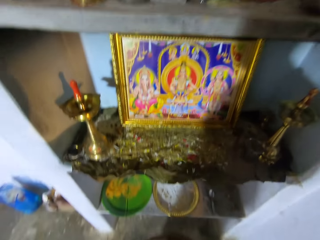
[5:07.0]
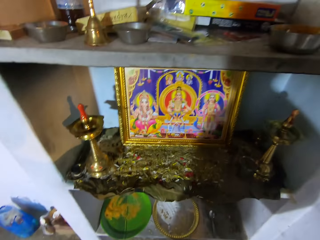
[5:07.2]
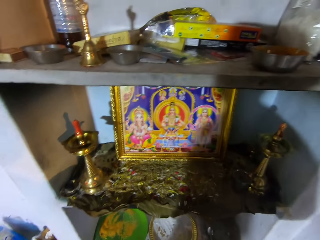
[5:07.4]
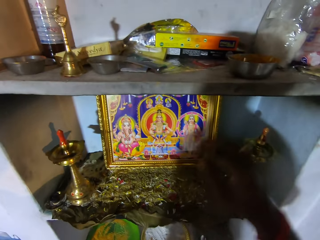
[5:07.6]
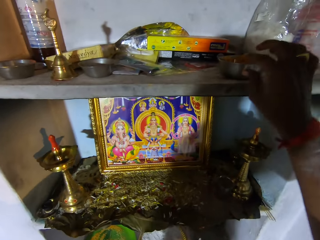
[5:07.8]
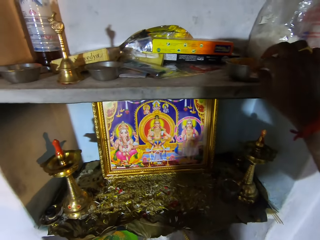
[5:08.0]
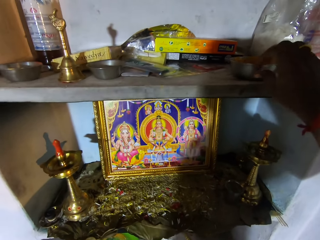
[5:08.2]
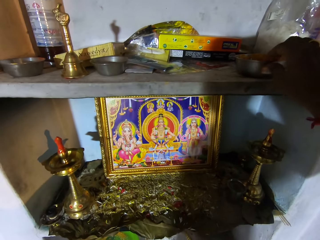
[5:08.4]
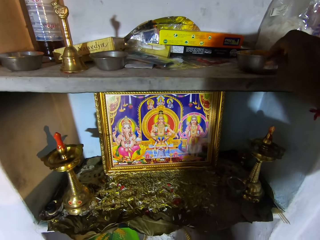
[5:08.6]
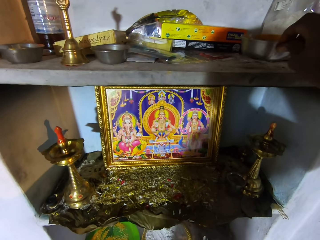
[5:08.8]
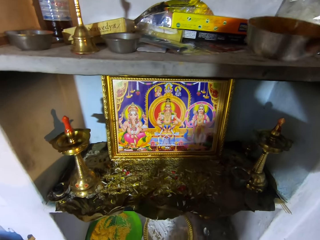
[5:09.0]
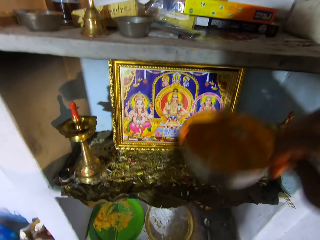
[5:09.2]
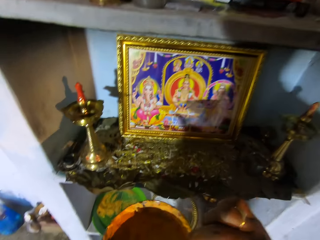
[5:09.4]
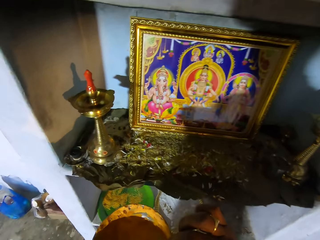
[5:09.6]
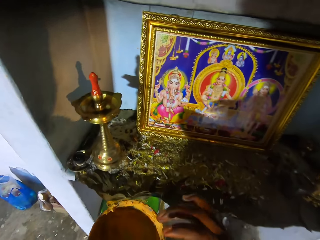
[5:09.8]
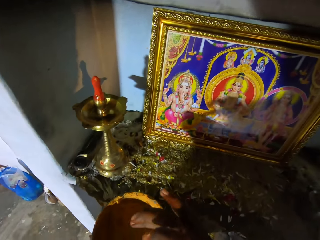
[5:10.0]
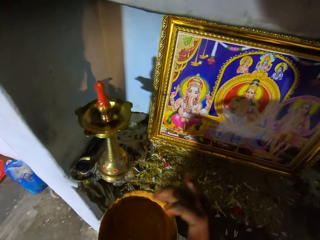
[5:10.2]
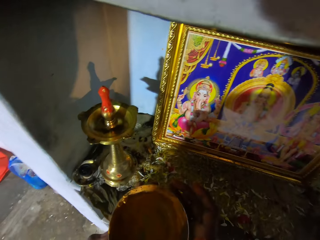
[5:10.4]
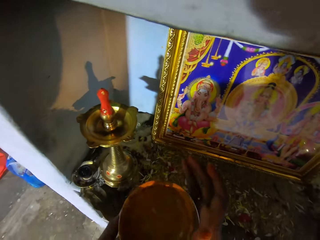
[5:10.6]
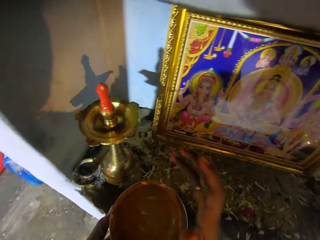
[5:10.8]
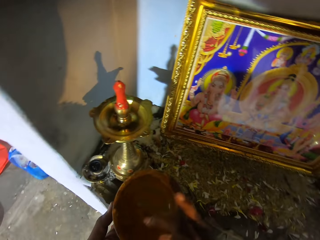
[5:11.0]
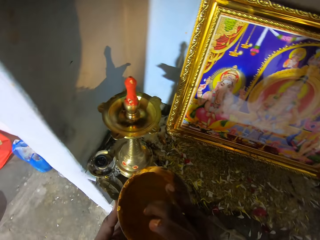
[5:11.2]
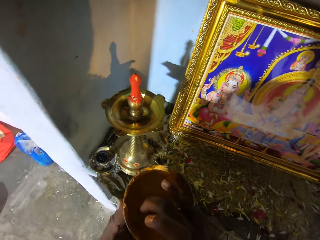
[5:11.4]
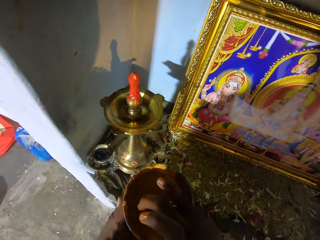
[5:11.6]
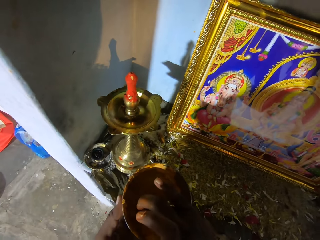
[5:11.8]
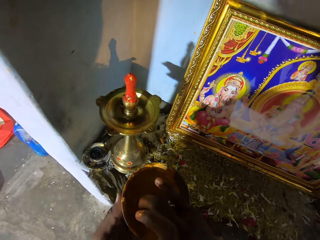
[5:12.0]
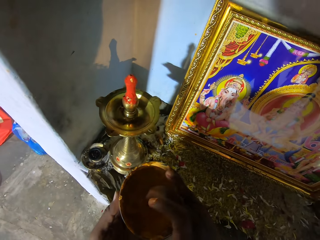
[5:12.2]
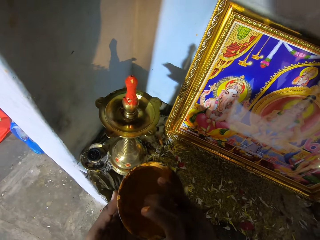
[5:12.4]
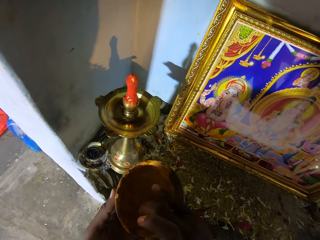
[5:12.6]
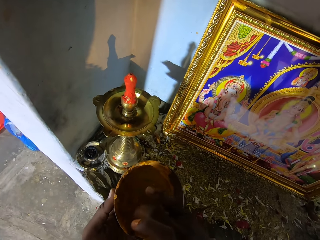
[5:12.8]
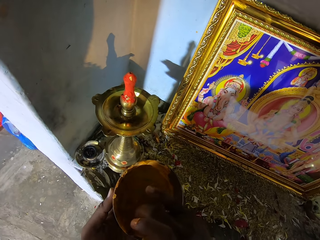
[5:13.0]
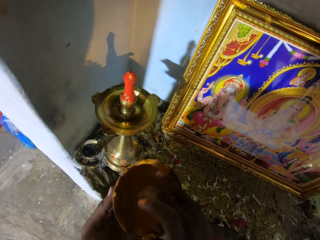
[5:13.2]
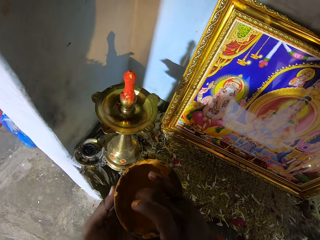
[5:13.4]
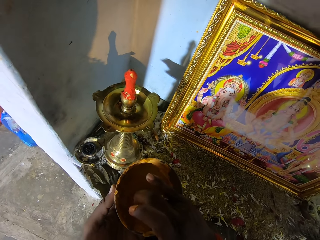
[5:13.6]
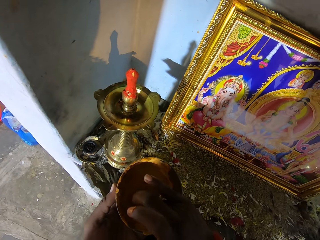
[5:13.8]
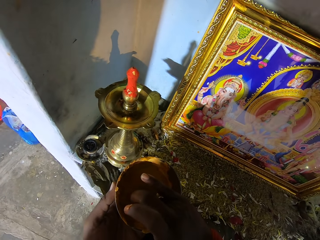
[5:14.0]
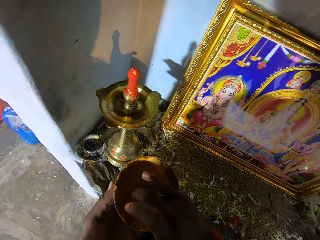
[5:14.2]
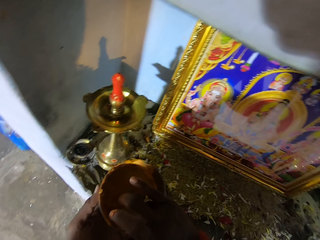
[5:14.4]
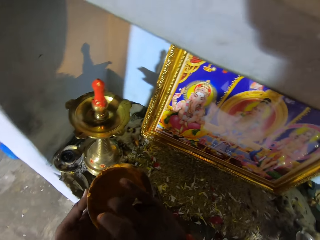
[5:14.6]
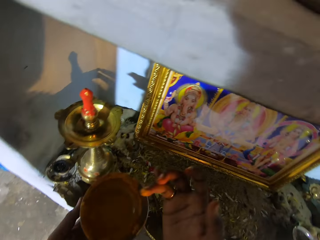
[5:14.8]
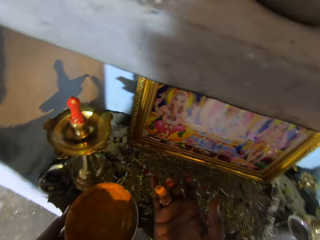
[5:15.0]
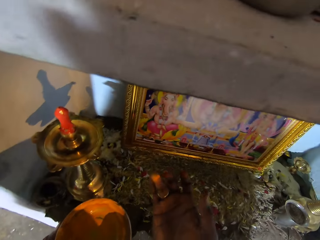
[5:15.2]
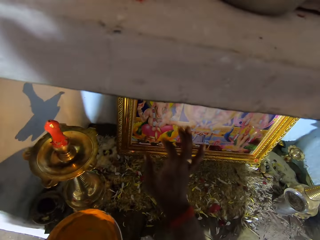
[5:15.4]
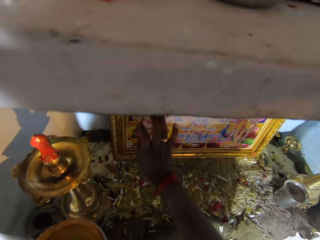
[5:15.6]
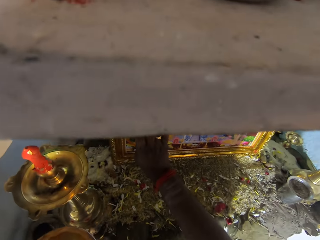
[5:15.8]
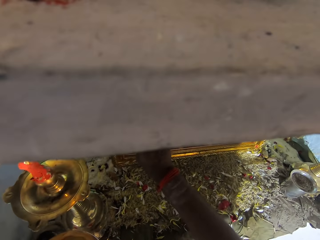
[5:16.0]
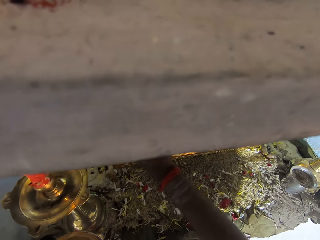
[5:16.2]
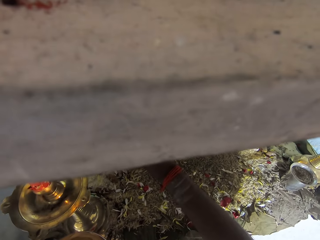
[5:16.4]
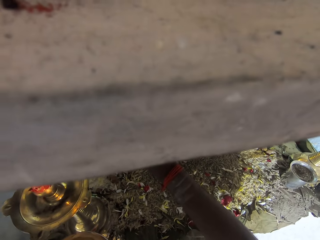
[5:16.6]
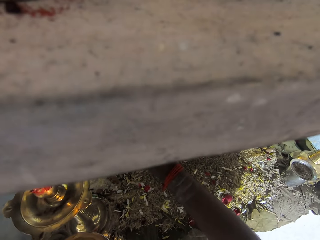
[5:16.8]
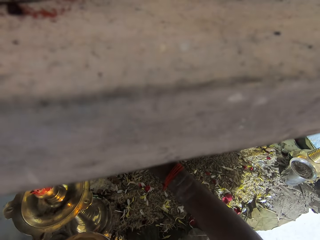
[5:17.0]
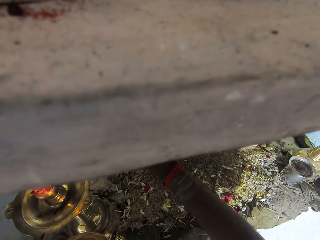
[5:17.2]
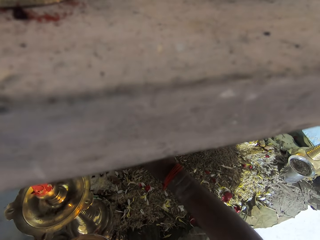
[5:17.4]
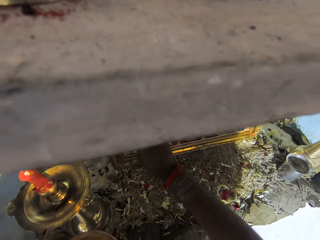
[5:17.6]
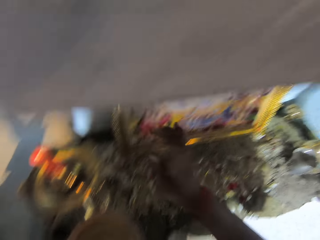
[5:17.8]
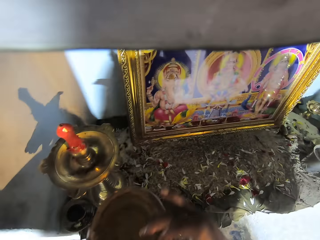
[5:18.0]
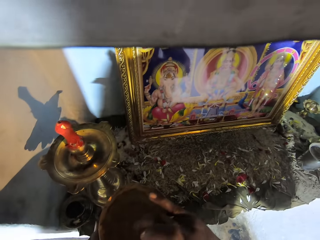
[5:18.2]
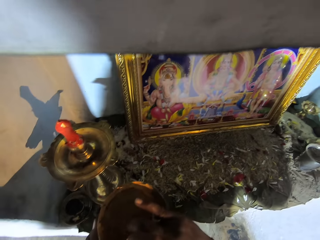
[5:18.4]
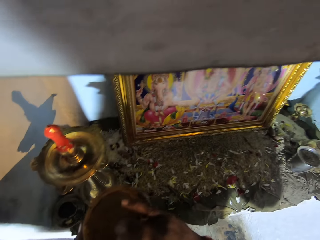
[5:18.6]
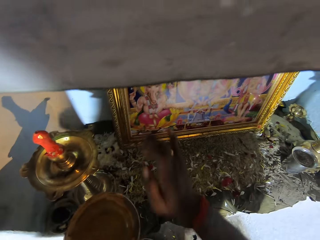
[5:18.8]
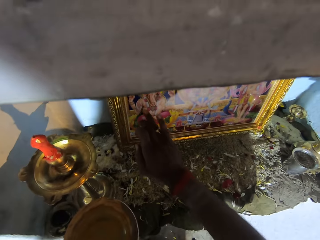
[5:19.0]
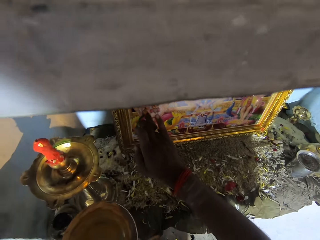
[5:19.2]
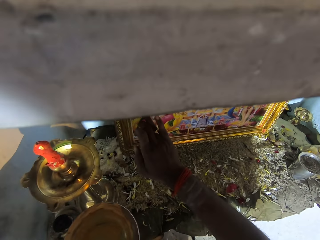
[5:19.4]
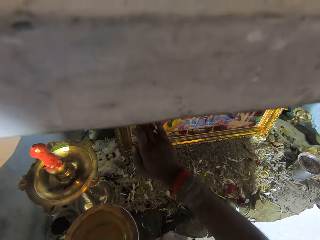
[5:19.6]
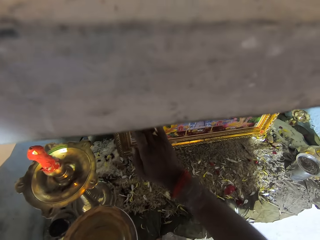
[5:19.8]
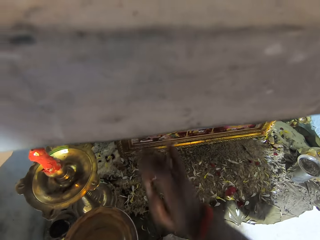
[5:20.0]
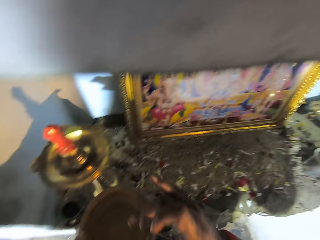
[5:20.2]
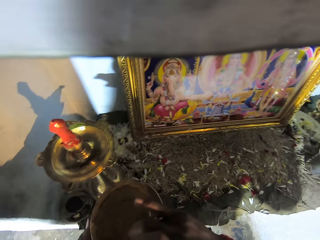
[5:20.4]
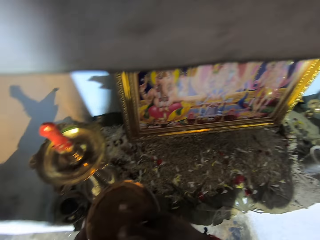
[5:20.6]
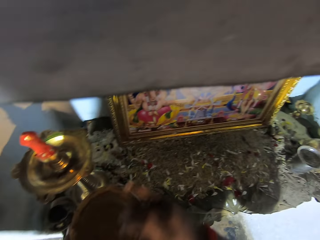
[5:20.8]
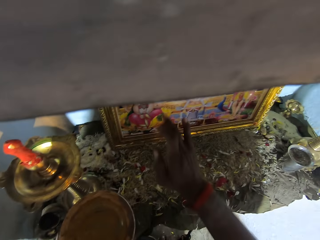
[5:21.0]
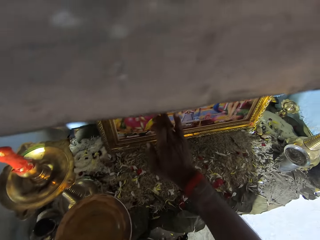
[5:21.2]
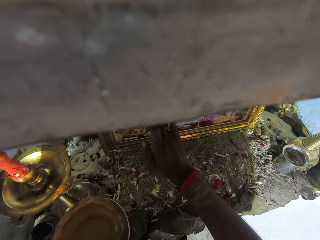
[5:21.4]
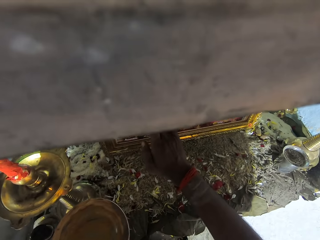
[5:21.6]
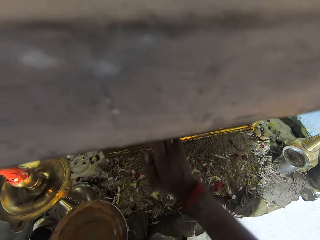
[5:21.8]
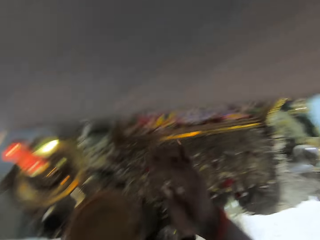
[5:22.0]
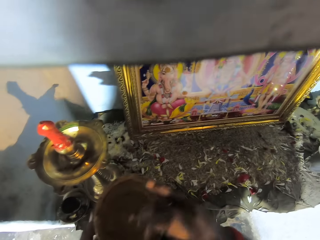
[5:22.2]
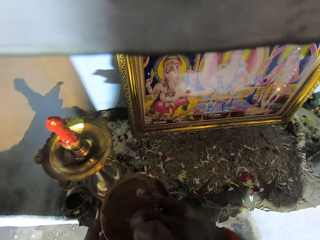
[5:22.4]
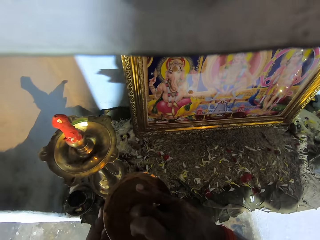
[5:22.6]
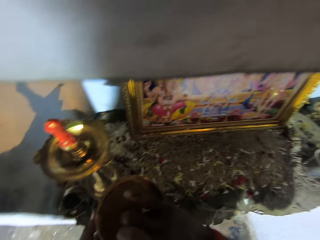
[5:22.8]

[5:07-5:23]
The camera wearer stares at the photo frame. They pick up the bowl. They touch the bowl. They pass the bowl to the left hand. They dip the finger in the bowl. They touch something. They stare at the finger. They decorate the picture. They look around. They dip the finger in the bowl. They decorate the picture. They touch something. They dip the finger in the bowl. They decorate the picture.

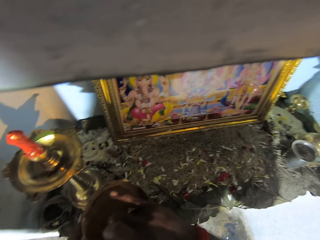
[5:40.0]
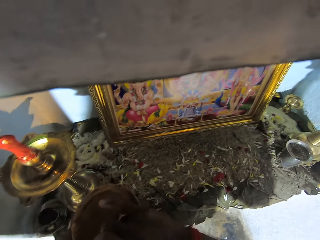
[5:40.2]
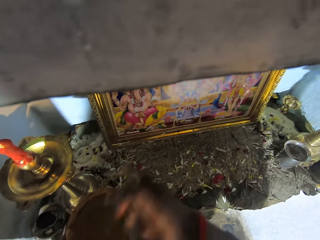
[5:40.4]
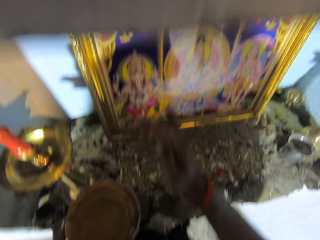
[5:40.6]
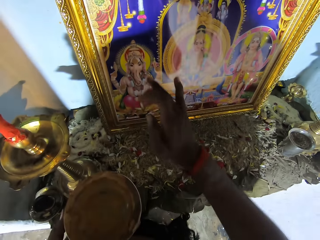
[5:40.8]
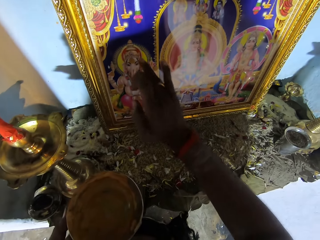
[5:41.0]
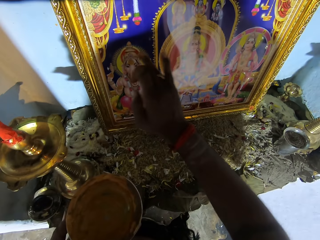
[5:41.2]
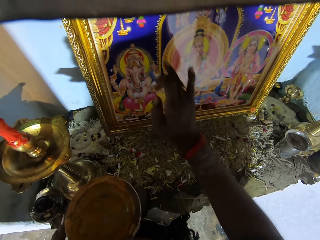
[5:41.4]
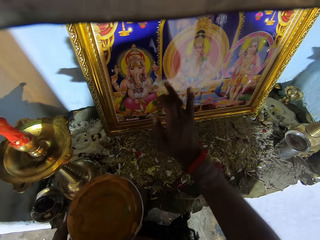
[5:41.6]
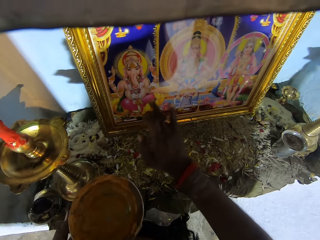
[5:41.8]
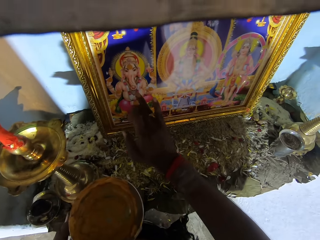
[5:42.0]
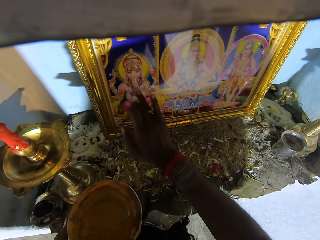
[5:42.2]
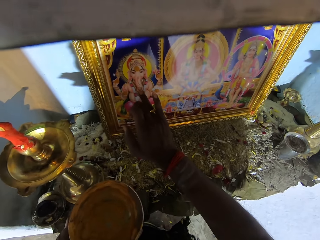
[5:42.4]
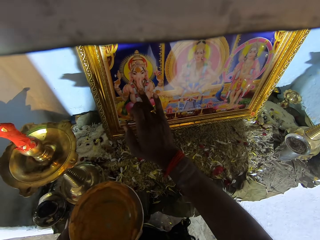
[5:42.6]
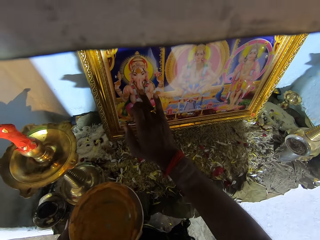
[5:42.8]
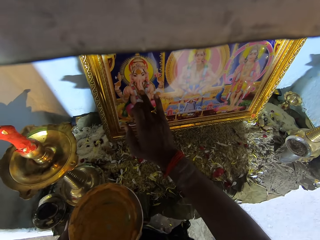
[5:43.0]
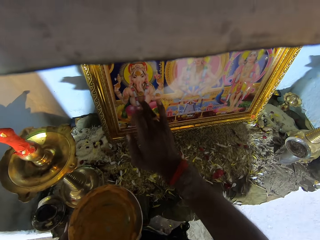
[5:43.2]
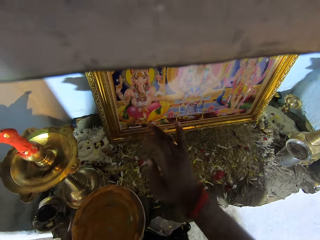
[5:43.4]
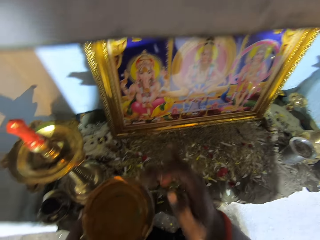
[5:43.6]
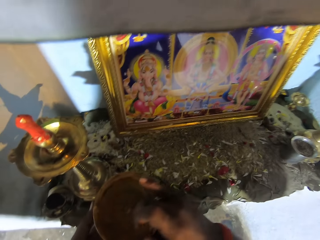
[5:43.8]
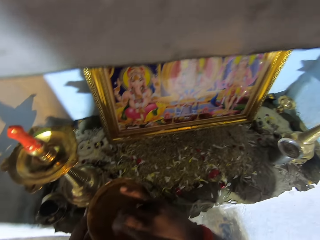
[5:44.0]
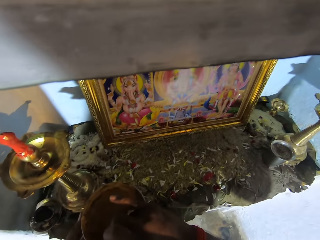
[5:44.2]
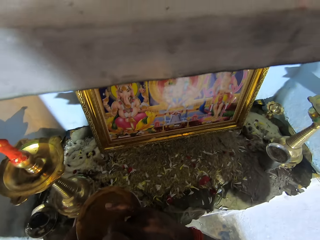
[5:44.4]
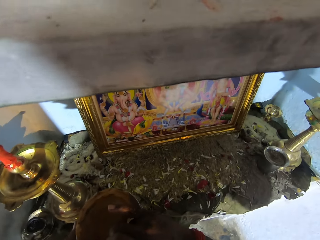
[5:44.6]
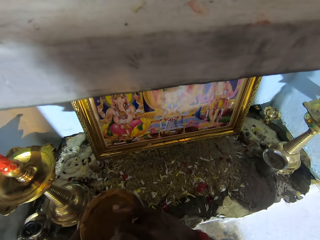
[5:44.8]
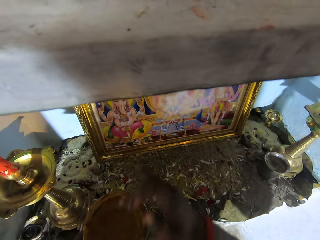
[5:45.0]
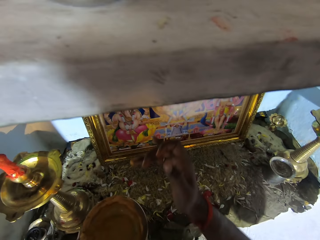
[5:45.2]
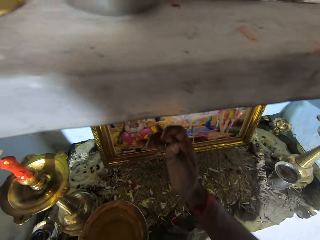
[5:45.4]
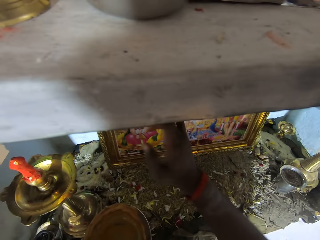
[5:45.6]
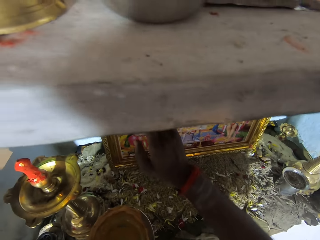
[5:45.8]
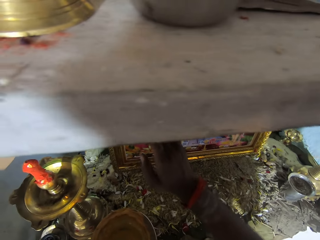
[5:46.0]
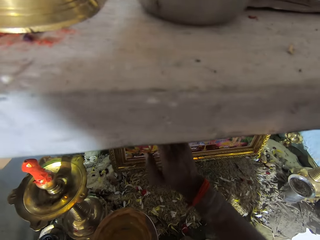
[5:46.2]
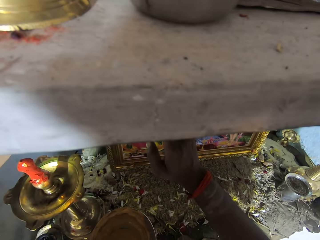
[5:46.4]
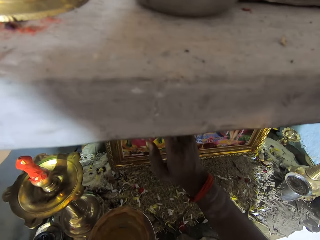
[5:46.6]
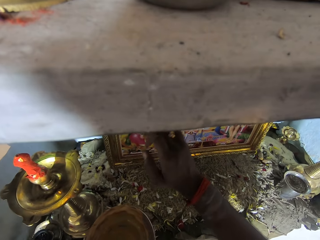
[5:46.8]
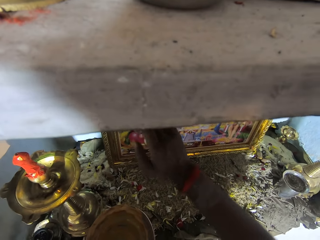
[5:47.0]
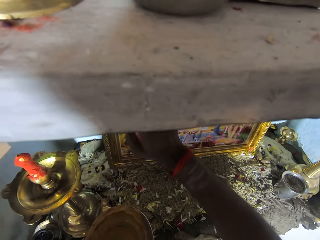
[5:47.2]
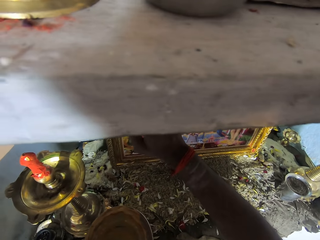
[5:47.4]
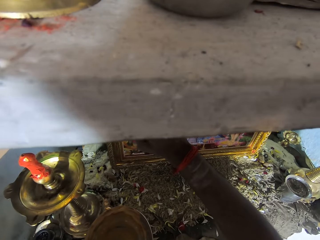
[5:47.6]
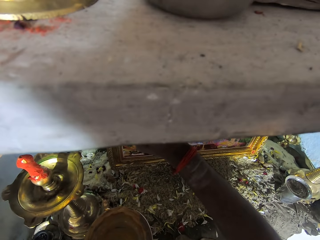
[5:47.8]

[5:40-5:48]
The camera wearer dips the finger in the bowl. They decorate the picture. They dip the finger in the bowl. They decorate the picture.
